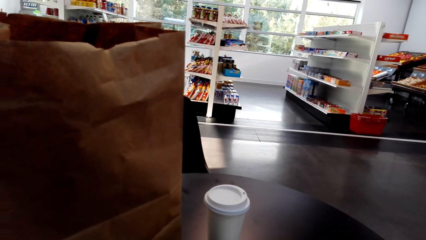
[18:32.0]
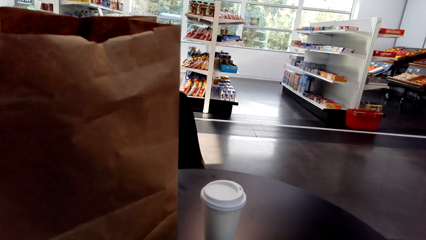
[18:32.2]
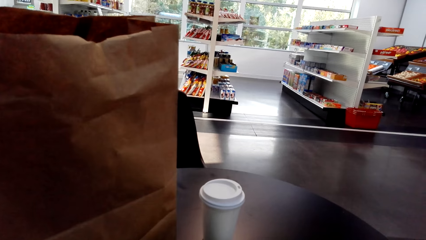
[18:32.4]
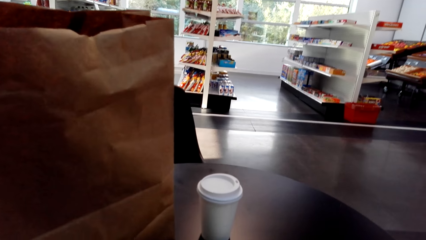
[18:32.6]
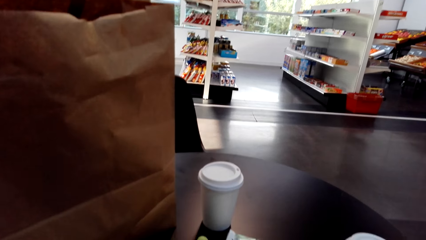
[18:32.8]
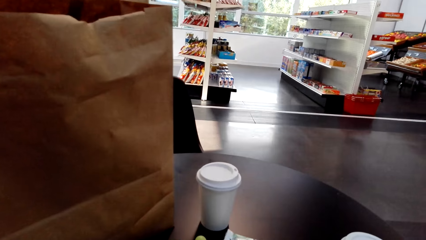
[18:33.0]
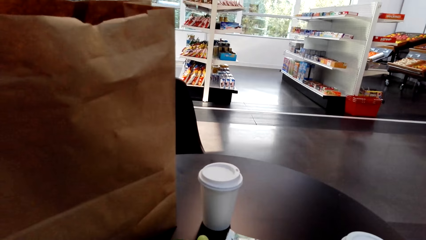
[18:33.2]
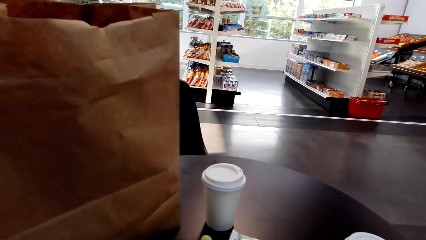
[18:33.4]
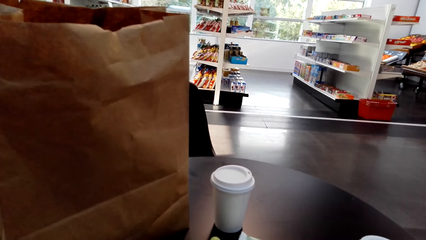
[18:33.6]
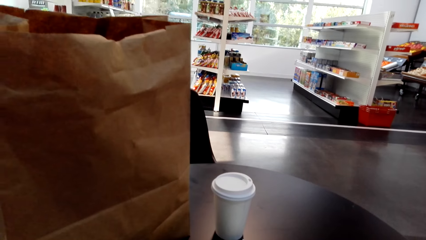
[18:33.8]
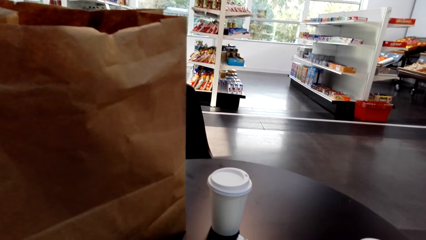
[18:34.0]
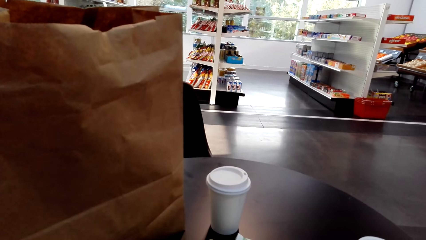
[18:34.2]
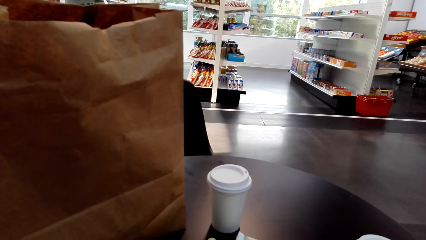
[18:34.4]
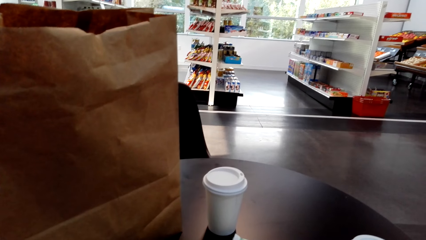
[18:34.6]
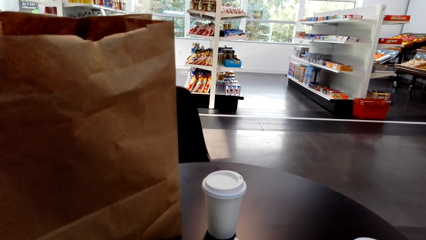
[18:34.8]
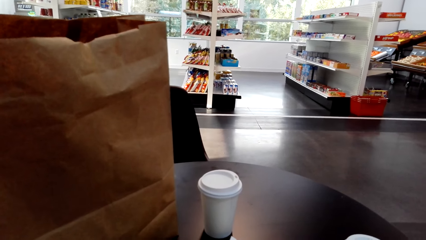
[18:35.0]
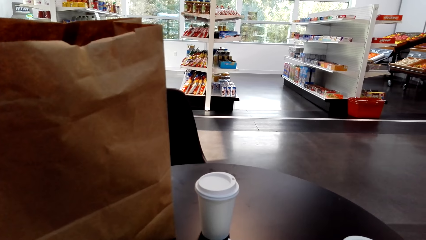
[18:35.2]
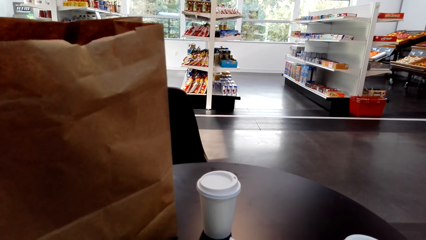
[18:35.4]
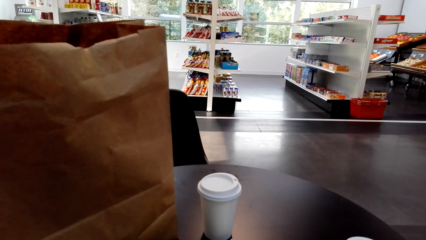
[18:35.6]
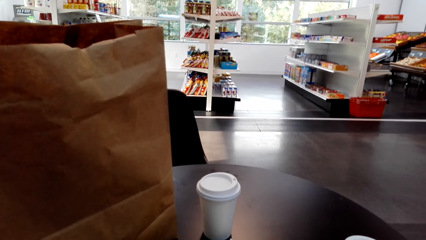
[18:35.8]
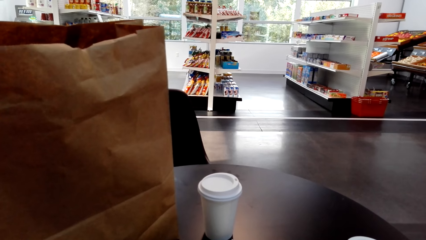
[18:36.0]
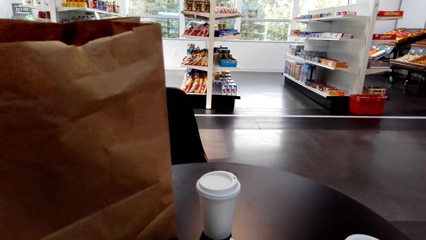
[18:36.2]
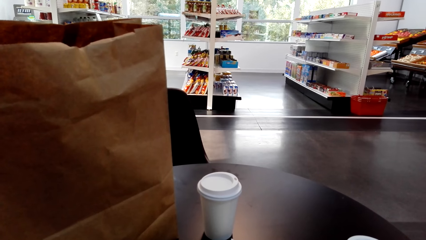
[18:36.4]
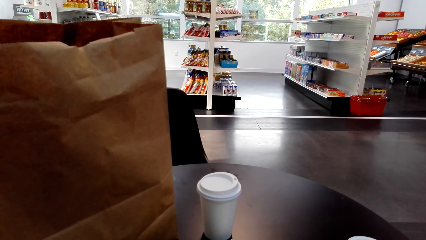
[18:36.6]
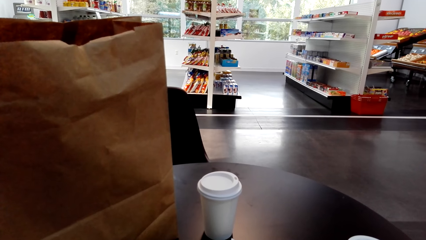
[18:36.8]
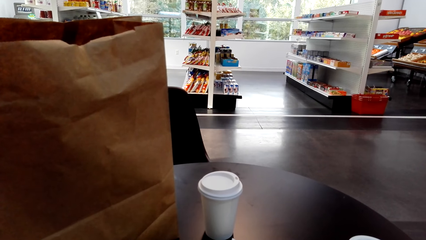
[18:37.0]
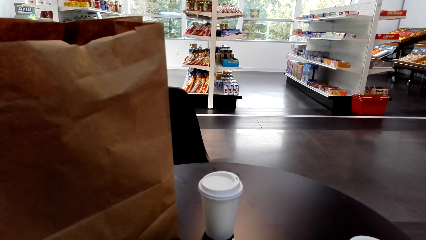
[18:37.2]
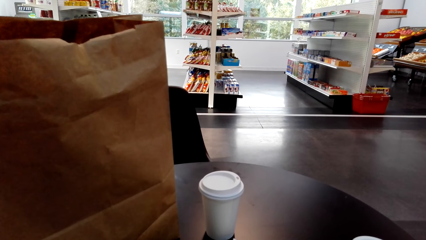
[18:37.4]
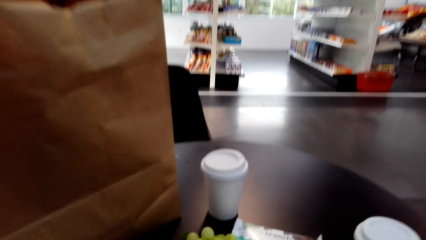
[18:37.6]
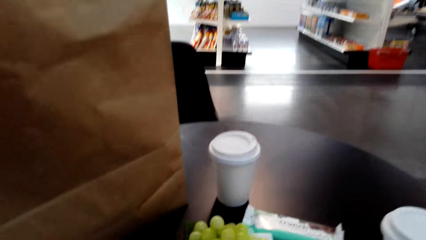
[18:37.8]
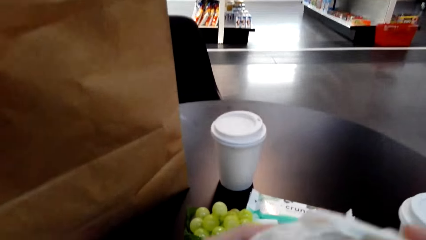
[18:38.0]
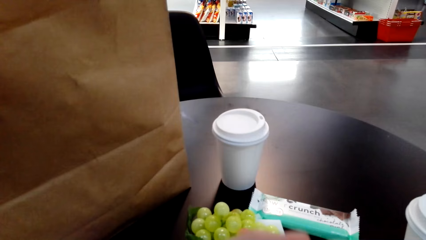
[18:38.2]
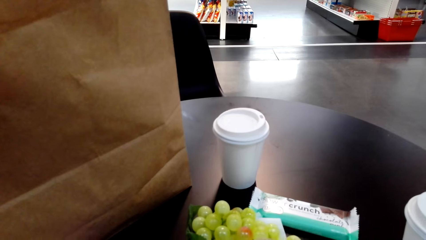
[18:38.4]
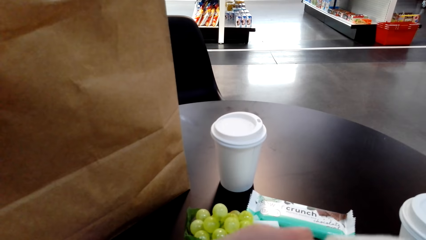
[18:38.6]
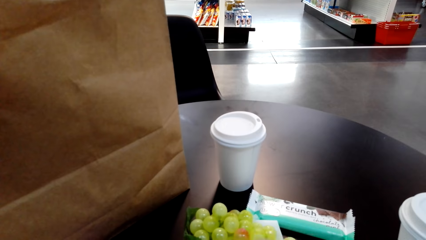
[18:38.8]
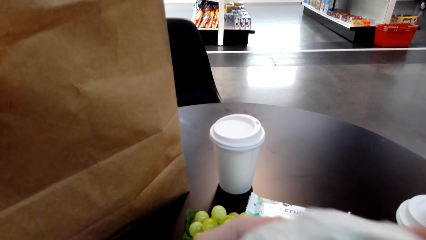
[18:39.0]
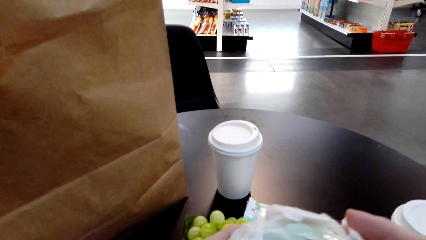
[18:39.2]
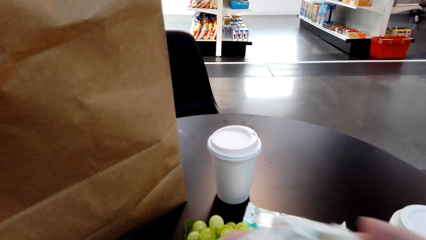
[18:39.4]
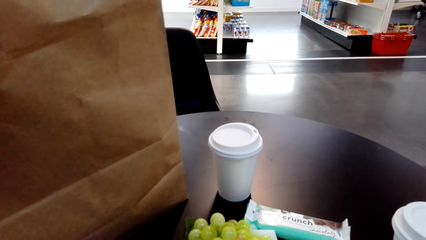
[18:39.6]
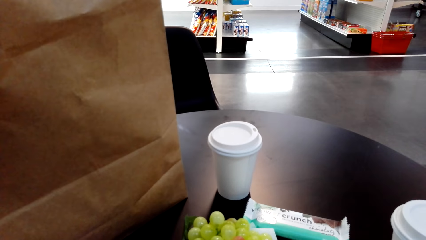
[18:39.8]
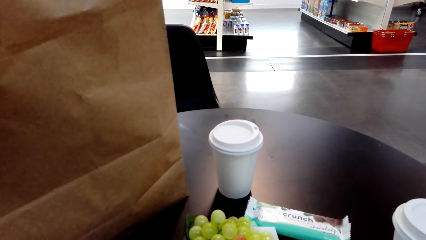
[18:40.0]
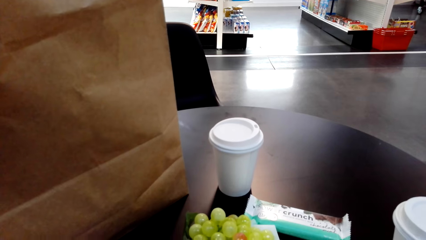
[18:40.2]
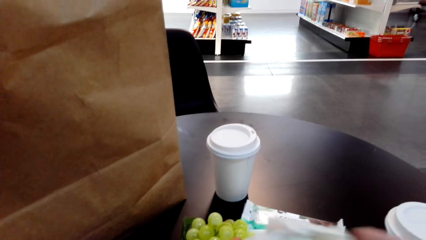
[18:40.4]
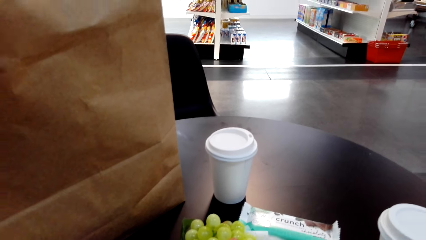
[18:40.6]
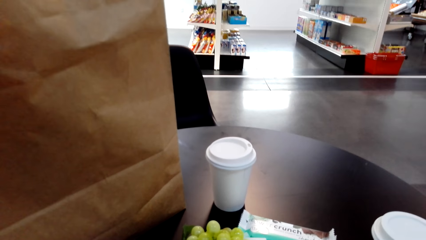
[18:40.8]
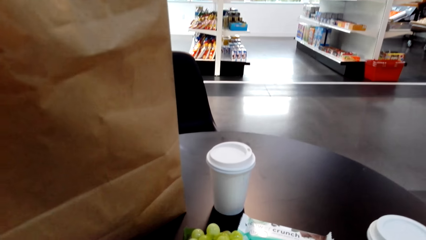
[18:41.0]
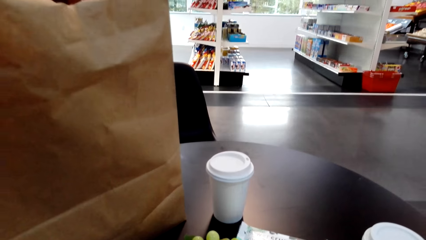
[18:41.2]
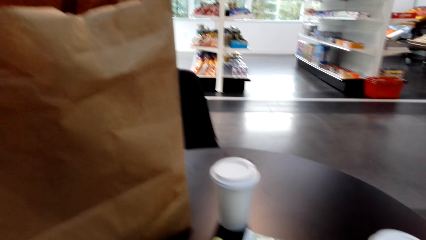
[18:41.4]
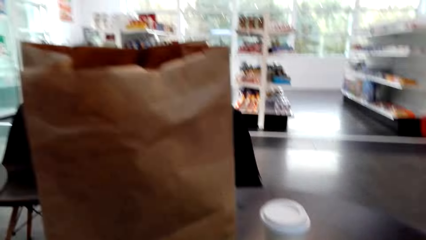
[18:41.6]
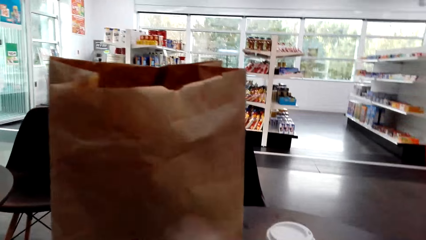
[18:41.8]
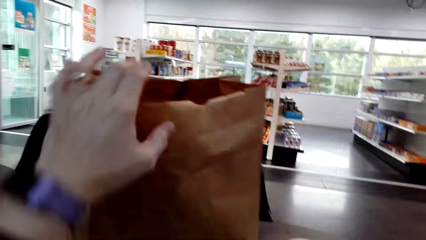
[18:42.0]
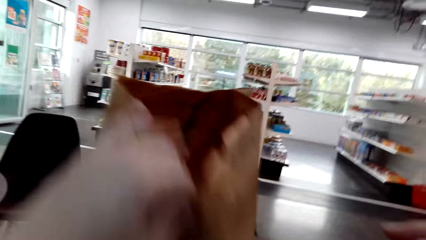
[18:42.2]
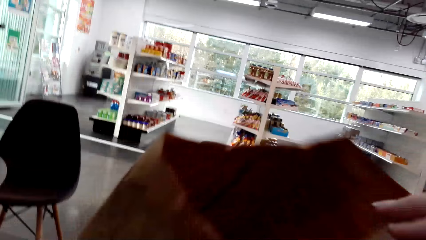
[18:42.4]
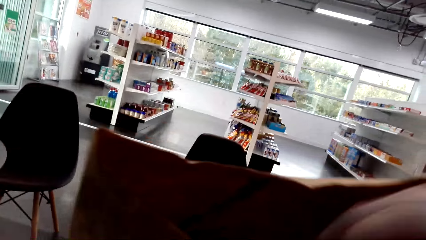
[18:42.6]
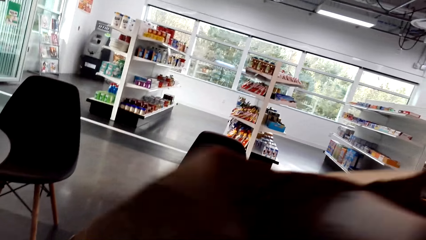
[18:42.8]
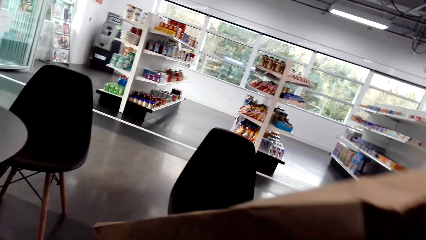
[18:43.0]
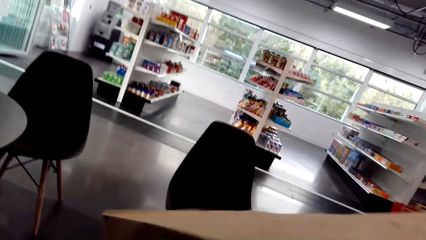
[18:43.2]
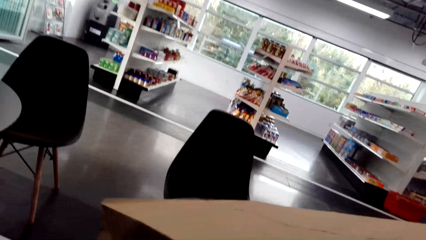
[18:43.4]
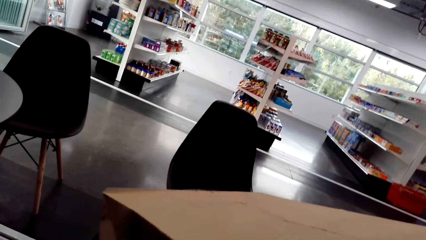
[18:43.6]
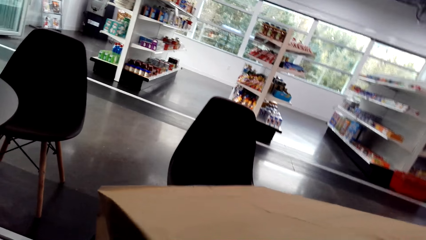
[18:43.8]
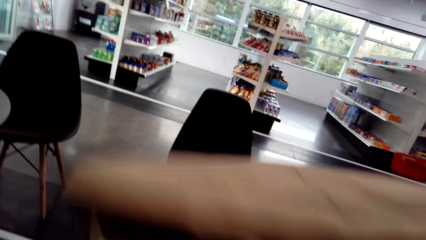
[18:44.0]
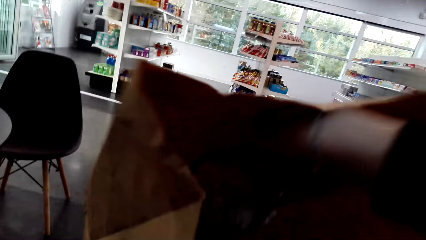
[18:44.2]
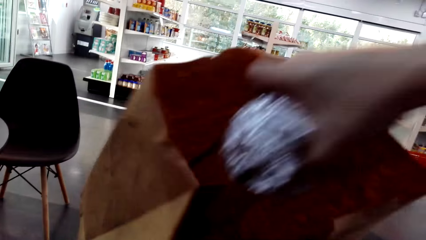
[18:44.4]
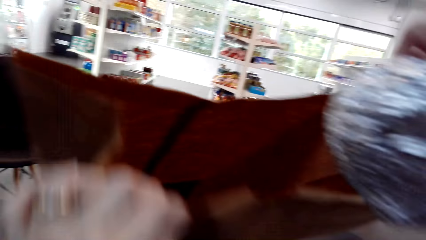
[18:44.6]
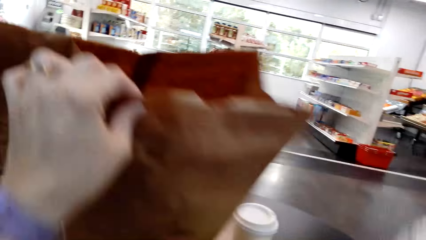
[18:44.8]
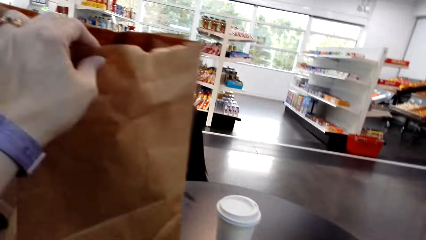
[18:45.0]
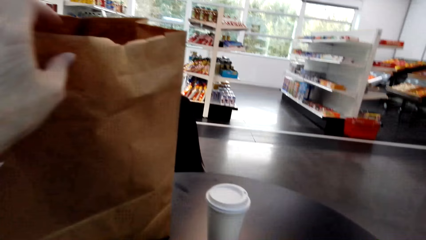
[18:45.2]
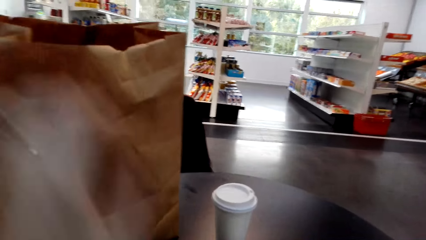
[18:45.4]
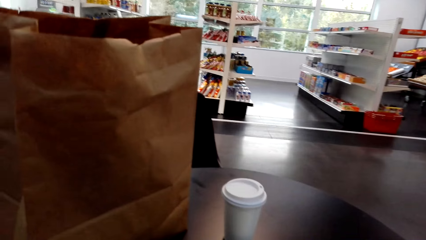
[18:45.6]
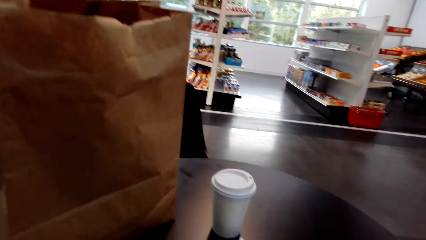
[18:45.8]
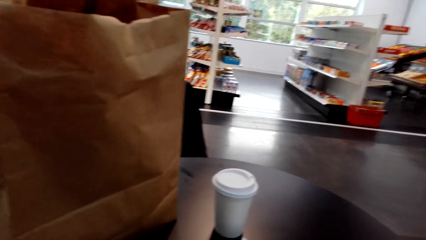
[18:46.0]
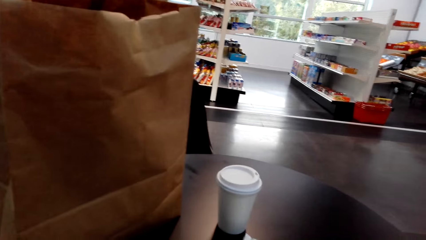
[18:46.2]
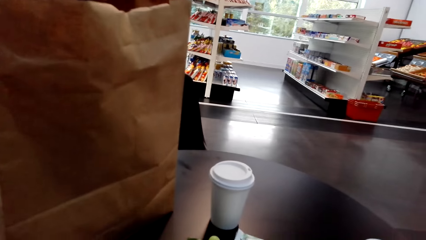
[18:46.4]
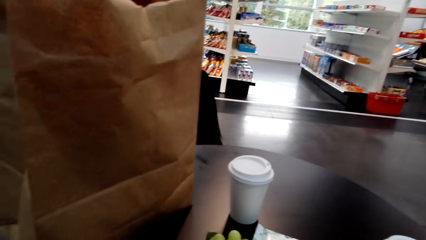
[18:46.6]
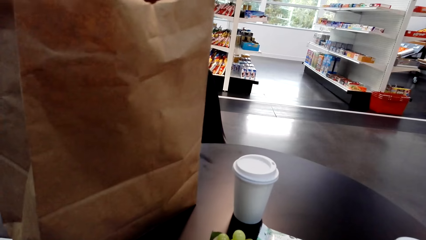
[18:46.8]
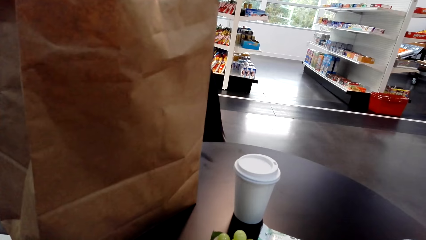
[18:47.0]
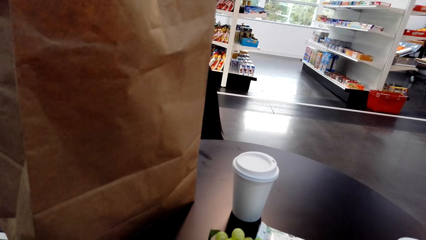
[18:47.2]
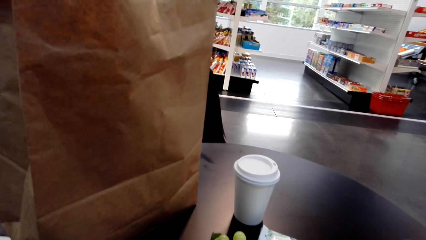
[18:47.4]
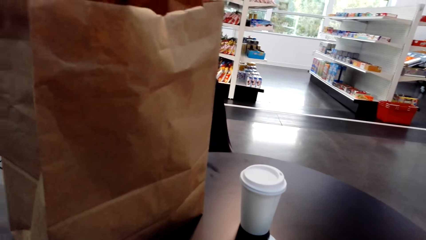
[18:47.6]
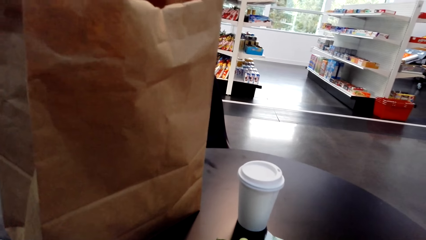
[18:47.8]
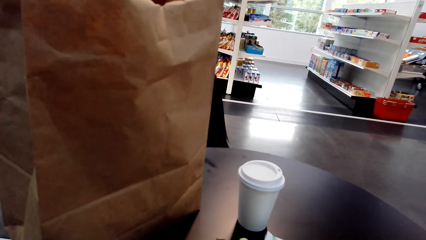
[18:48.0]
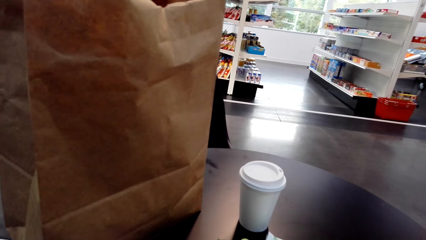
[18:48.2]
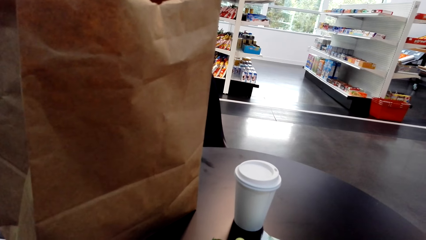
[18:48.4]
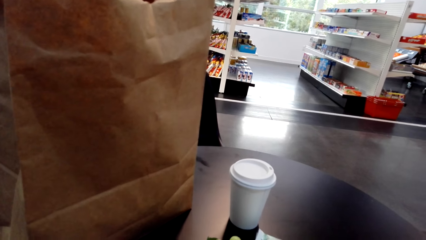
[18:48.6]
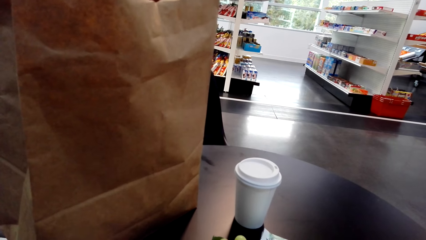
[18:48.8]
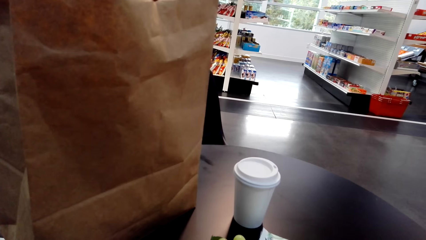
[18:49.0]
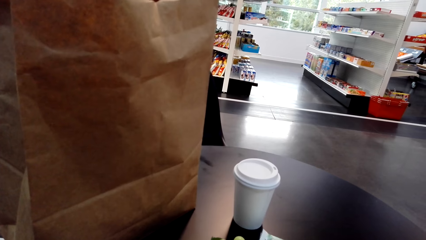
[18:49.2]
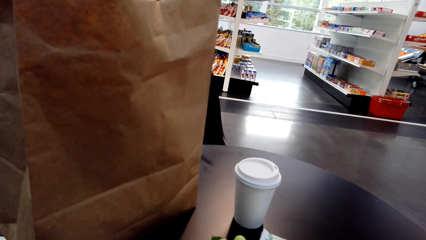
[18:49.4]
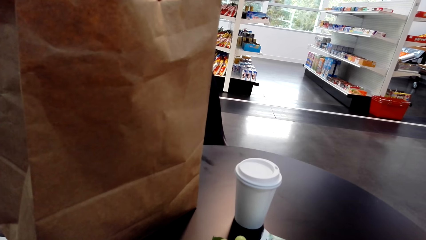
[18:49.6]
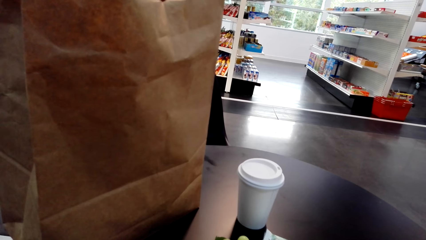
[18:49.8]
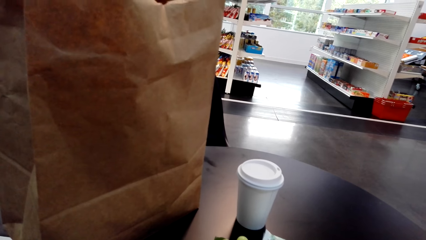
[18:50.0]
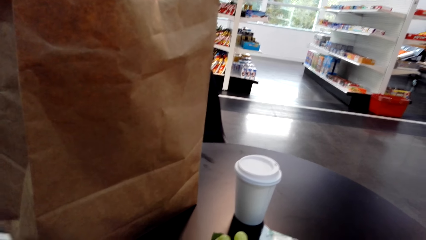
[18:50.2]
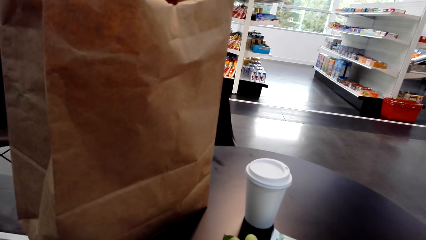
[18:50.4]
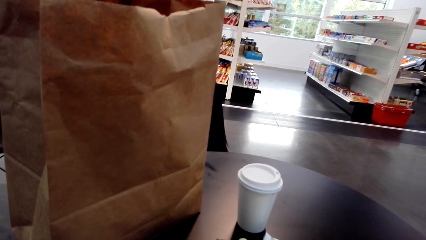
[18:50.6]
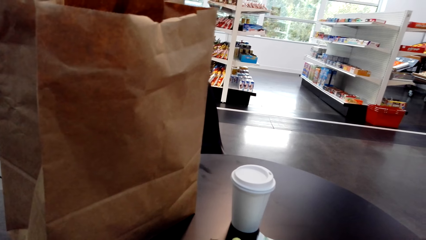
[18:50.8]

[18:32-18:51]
The camera wearer picks something from the shopping bag. They put something in an envelope. They pick something from the envelope. They open something.
